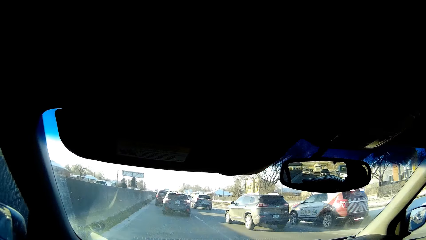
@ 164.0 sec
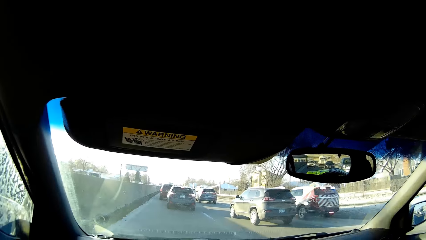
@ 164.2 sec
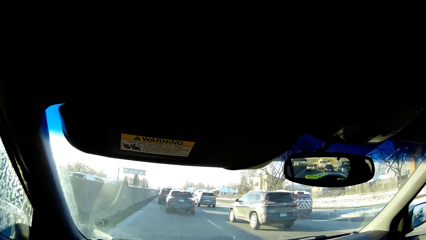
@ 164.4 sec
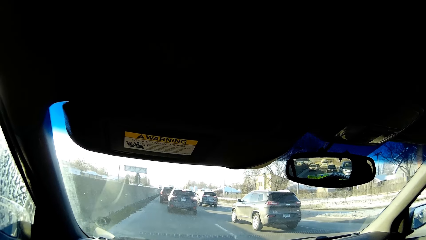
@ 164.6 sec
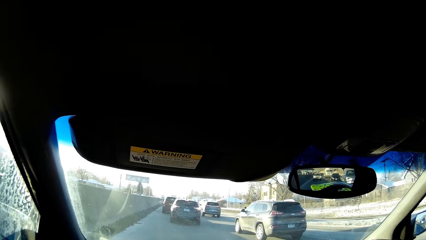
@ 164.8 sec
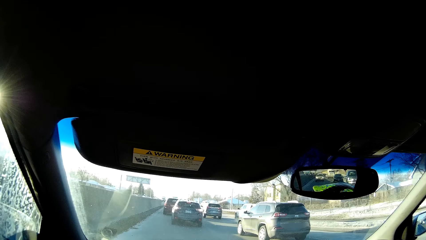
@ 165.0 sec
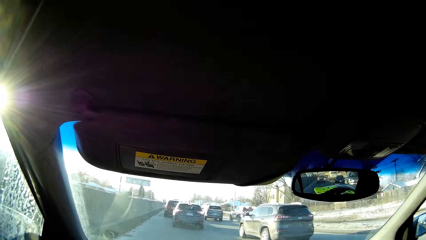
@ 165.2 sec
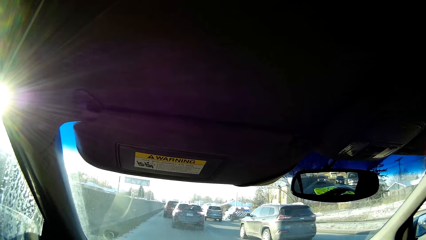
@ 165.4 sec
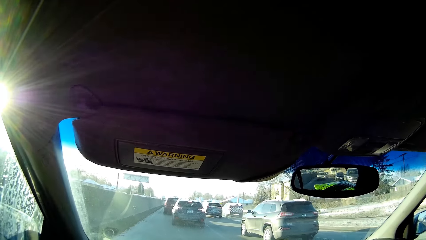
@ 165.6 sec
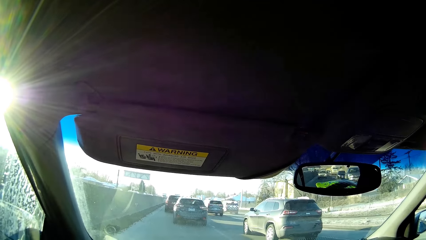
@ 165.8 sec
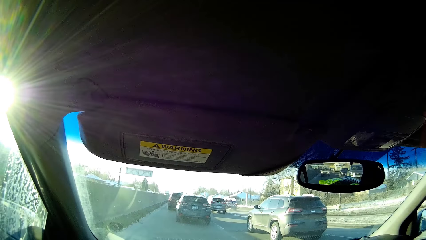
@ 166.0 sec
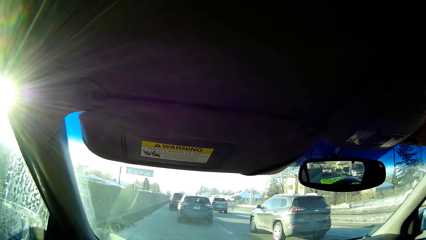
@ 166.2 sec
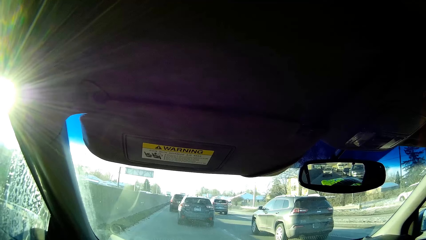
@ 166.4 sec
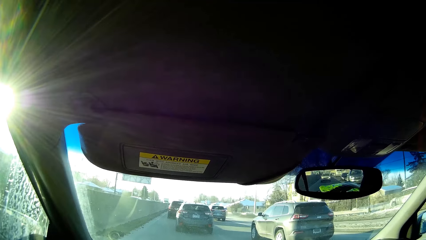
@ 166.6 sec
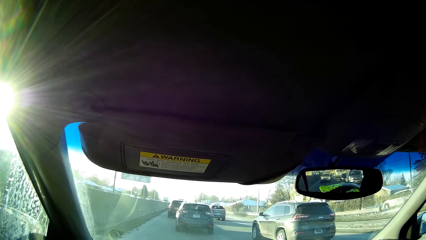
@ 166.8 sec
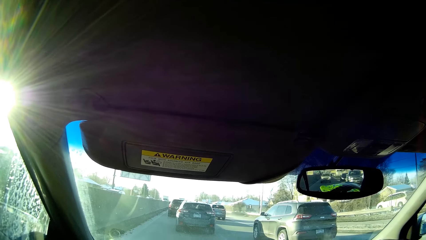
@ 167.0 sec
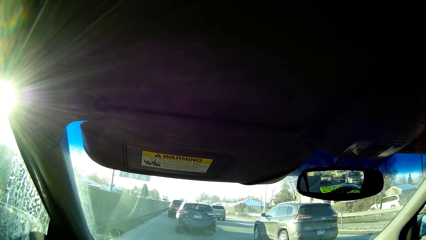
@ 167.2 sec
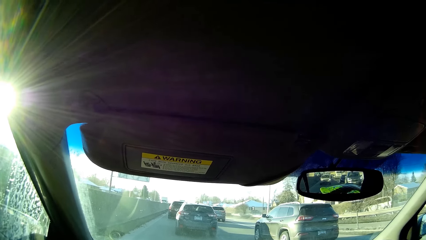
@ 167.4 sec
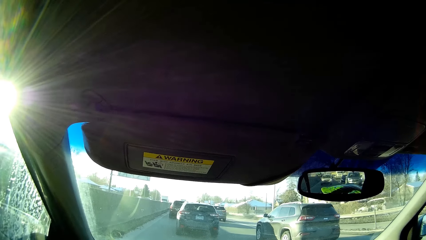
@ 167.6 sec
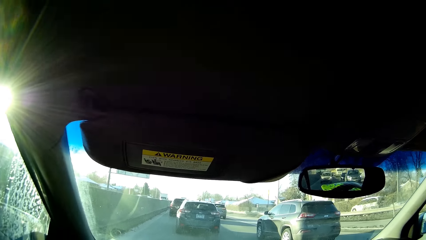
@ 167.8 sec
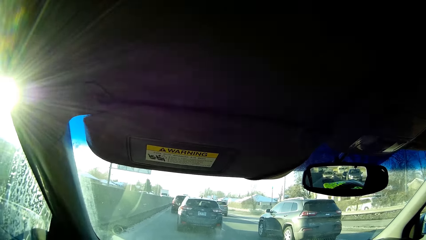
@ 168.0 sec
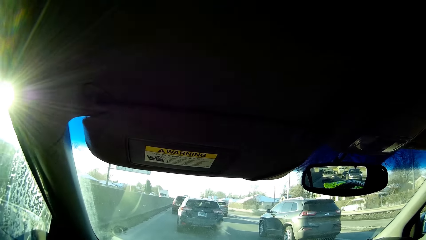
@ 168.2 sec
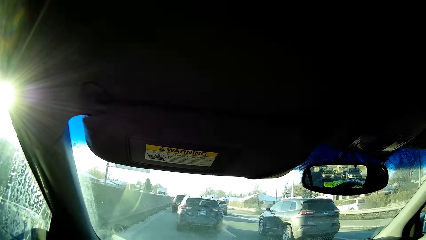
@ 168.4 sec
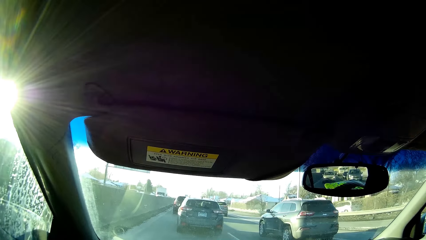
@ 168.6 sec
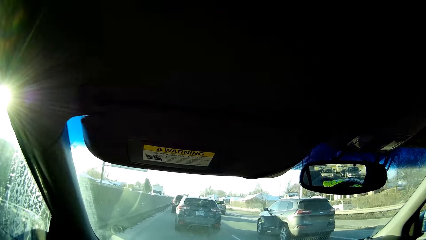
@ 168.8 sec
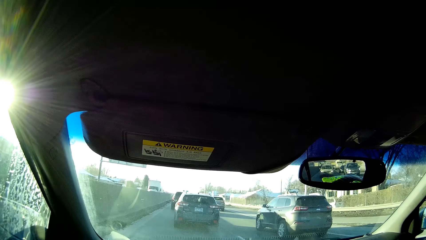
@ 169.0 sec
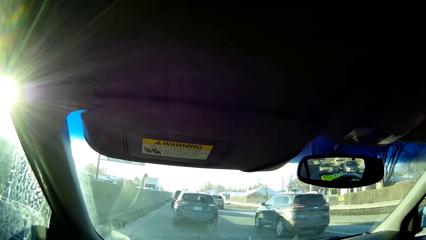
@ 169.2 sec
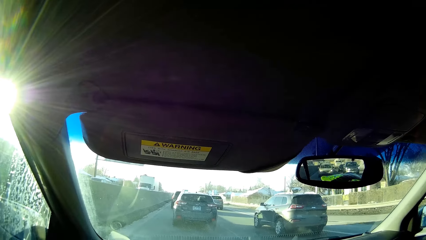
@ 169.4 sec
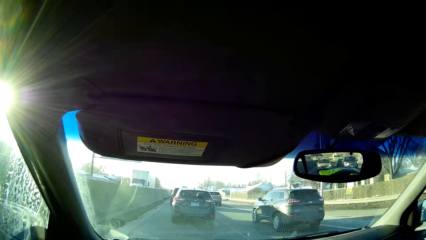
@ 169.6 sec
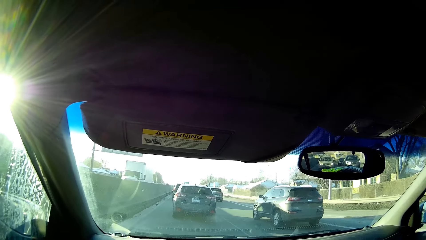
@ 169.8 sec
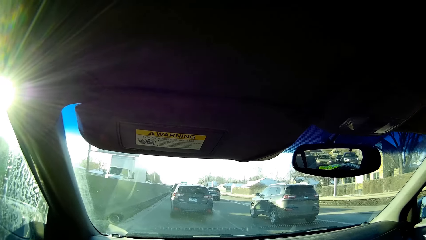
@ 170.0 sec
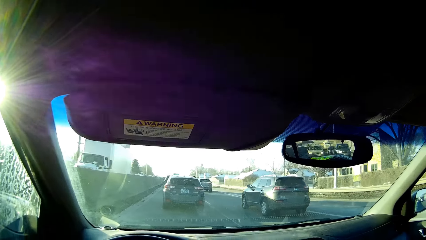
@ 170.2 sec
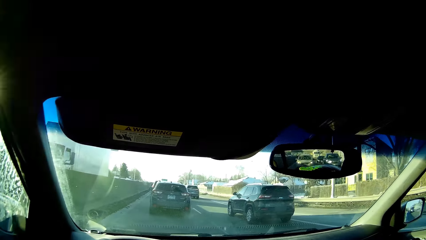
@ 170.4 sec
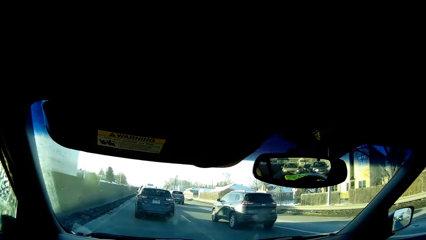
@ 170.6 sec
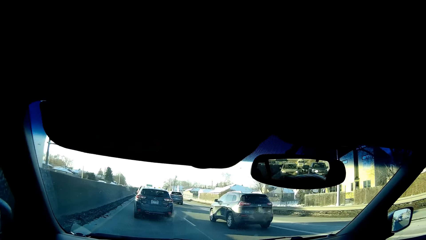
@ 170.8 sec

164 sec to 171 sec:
The camera wearer slows down the car.
